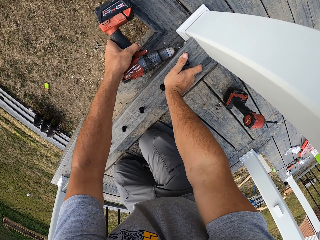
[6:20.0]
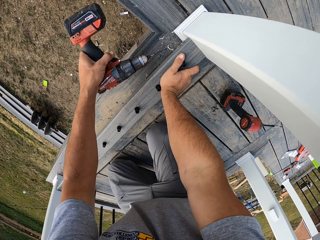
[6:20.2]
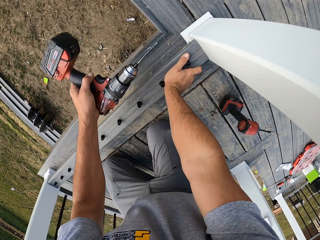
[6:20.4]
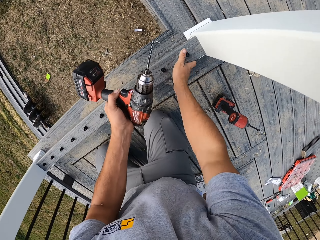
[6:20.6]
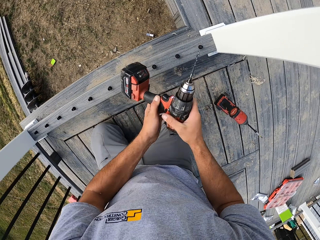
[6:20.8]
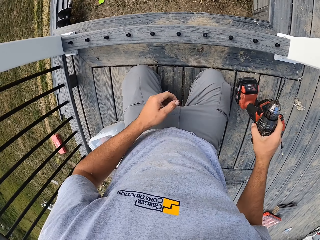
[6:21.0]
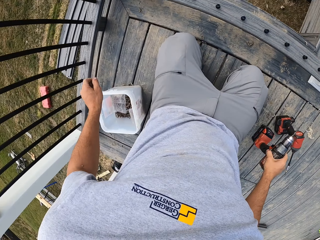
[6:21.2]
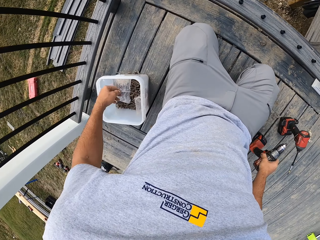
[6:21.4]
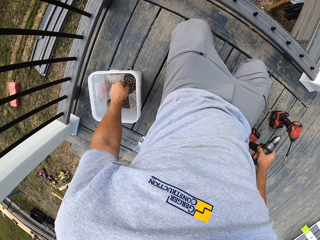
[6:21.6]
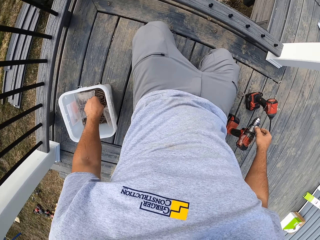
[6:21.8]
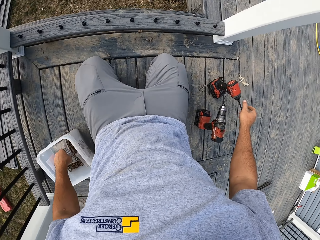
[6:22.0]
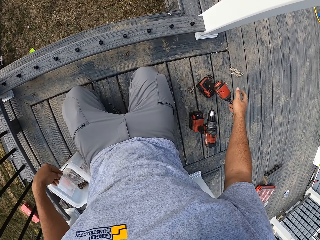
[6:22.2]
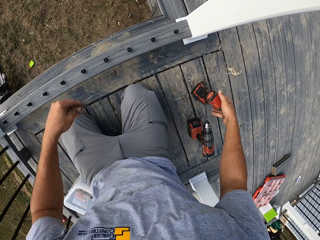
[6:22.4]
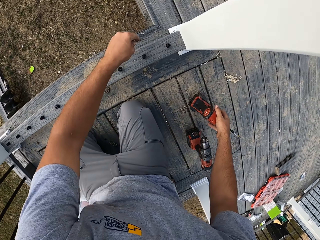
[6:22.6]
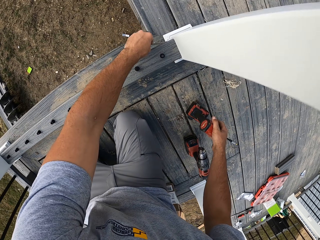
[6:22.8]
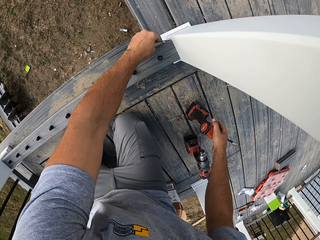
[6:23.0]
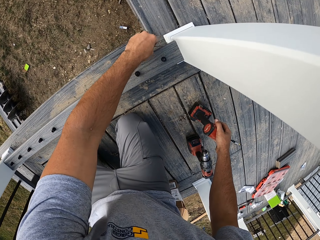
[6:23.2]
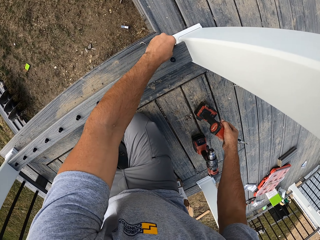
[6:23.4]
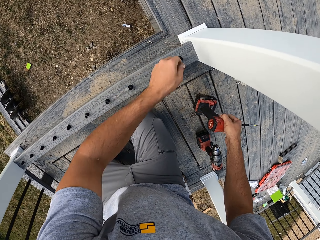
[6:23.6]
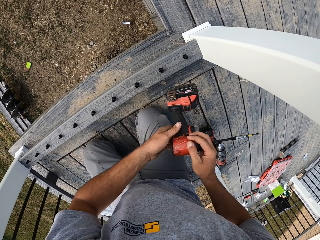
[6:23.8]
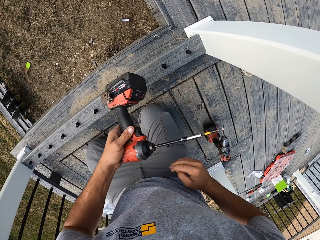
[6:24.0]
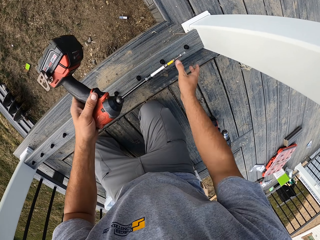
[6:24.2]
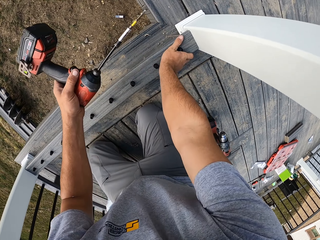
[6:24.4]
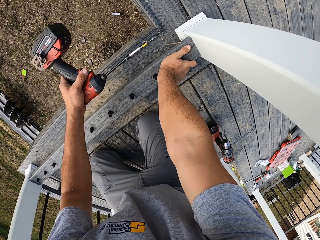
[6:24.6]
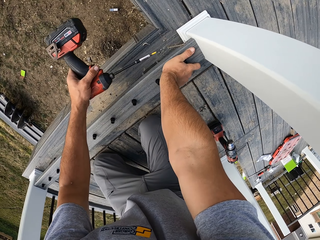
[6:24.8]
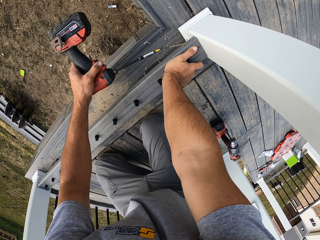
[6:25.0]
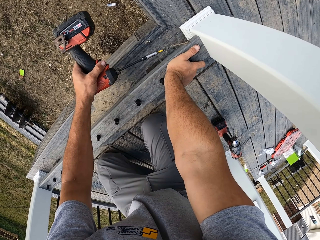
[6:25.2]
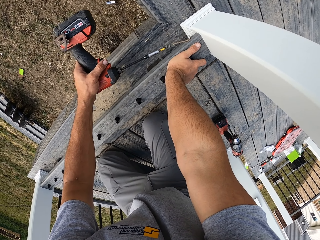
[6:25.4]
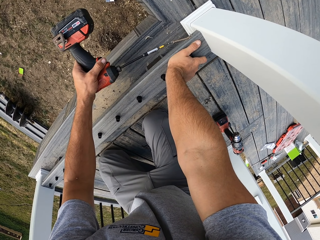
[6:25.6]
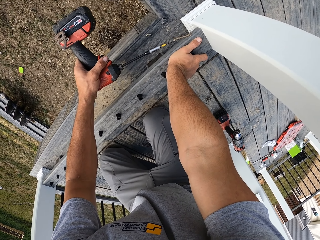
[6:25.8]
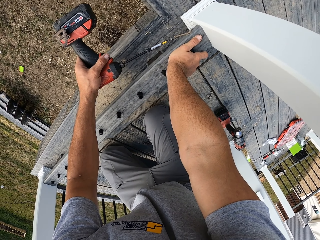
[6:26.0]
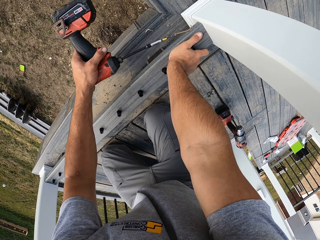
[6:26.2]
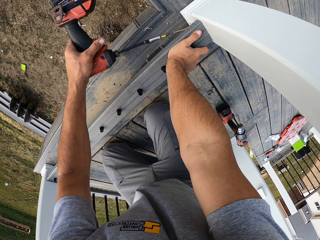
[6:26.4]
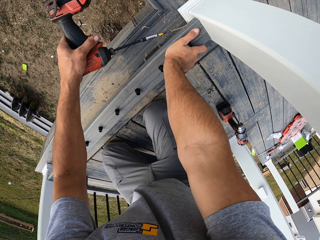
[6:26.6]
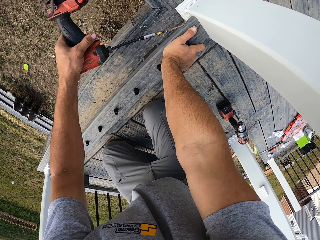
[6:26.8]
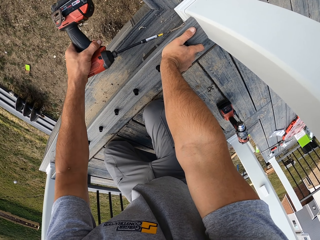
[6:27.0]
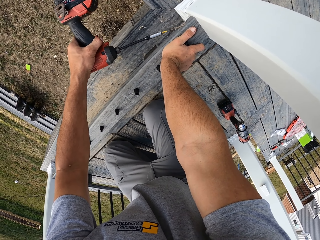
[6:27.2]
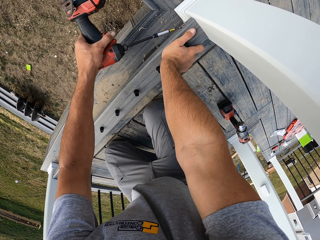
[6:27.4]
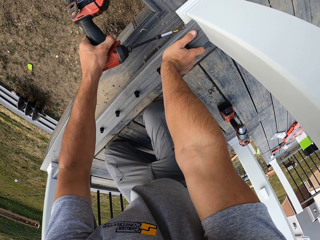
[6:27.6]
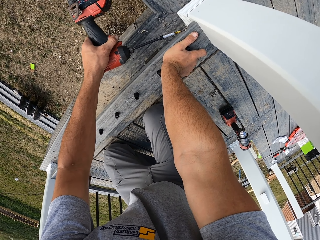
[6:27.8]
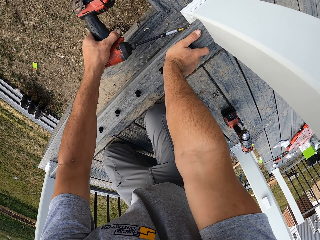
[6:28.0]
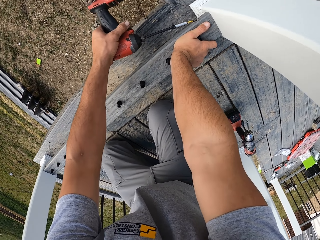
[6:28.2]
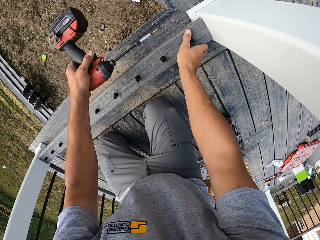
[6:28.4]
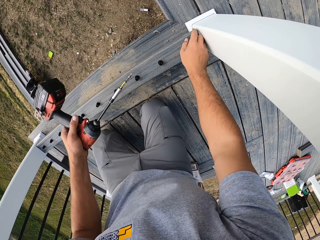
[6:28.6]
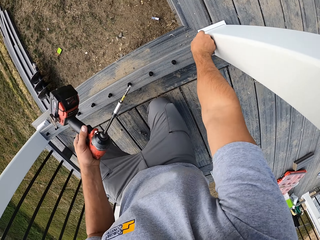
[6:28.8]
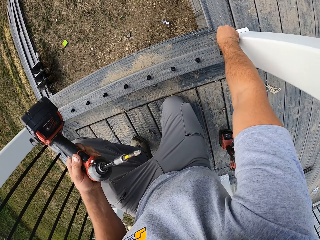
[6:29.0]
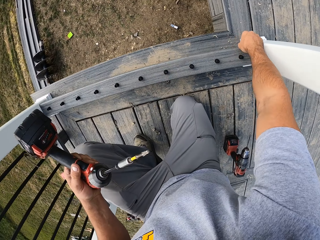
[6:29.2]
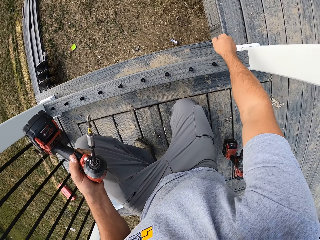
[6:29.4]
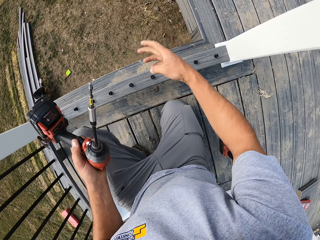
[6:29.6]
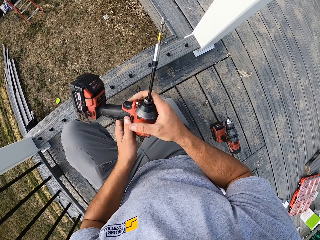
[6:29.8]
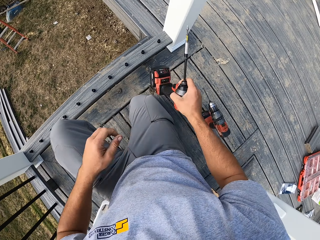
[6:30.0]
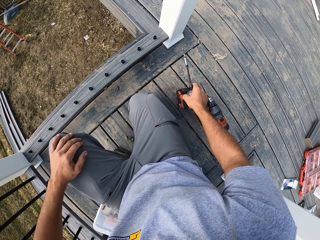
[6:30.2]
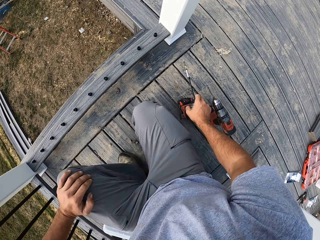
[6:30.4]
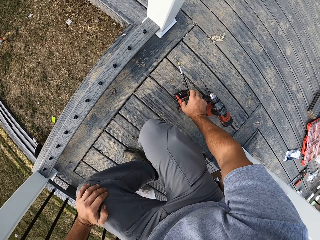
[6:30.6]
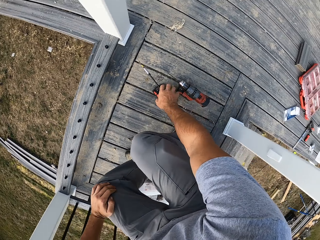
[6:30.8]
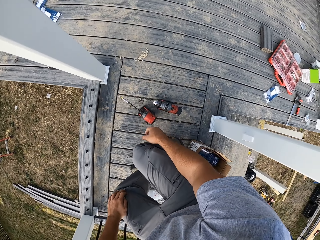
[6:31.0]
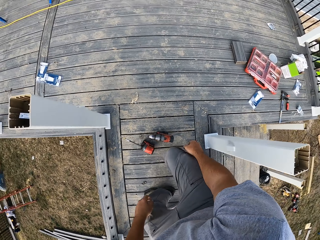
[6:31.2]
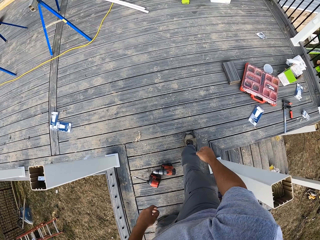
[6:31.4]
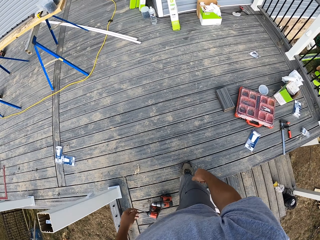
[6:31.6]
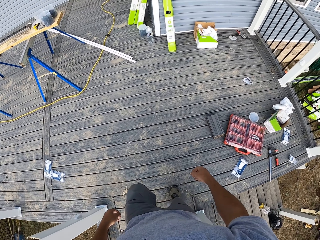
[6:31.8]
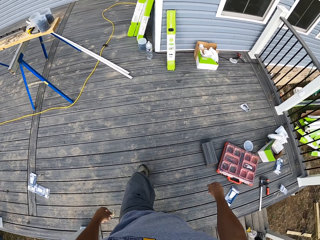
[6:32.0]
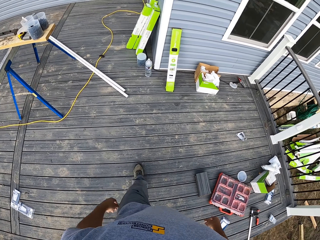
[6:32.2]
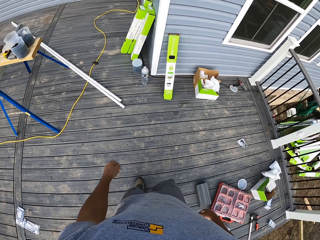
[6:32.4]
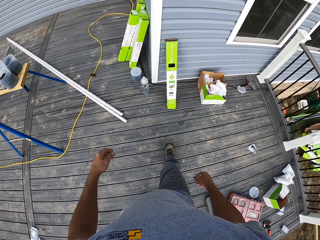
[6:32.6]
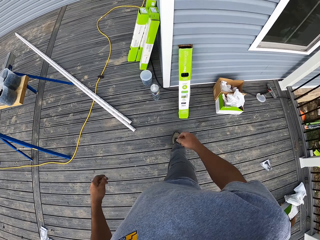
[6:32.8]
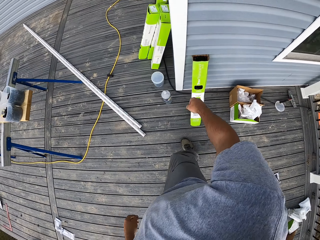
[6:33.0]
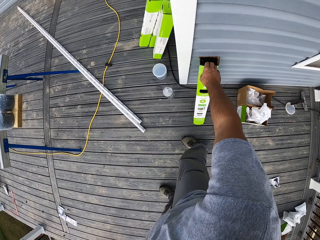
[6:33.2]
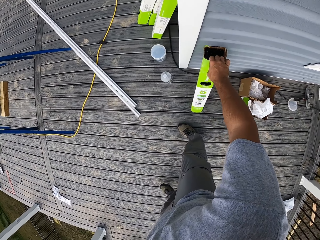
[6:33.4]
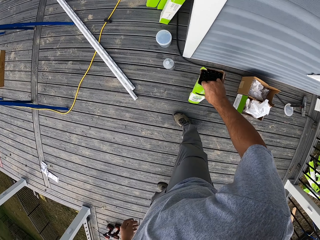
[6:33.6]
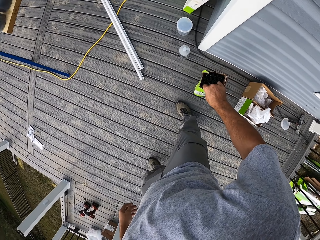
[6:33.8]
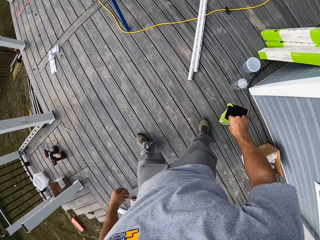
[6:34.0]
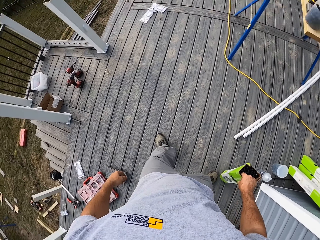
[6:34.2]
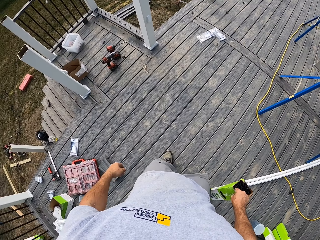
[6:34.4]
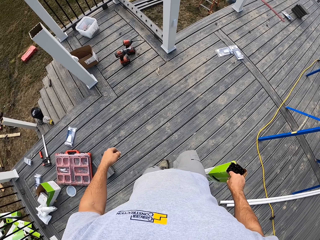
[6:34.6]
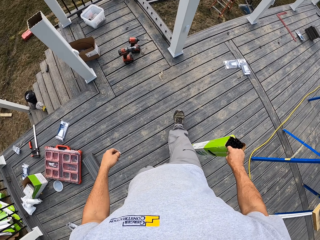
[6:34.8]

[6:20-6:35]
The camera wearer puts down the drill. He picks a screw from a tin with his left hand. He places the screw on a piece of wood hole with his left hand. He picks a drill. He drills the screw in the wood. He adjusts the screw with his right hand. He exchanges the cordless drill to his right hand. He places the cordless drill on the floor with his right hand. He stands on the floor. He walks around the veranda. He picks a chrome pipes box with his right hand. He turns around the veranda.

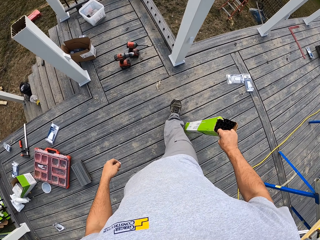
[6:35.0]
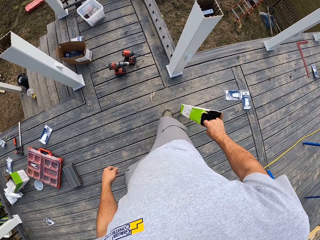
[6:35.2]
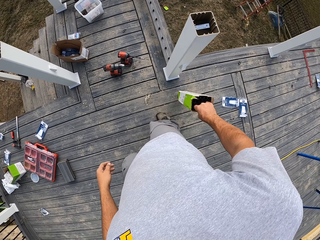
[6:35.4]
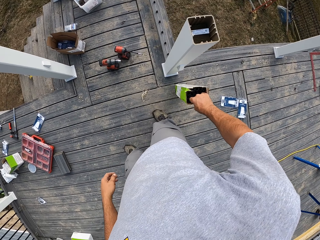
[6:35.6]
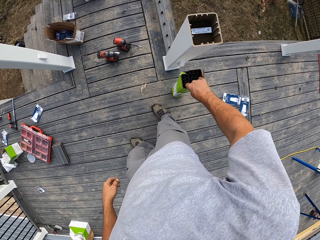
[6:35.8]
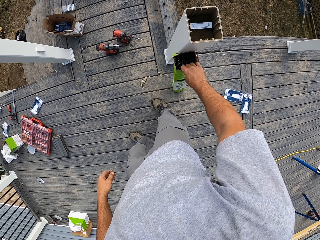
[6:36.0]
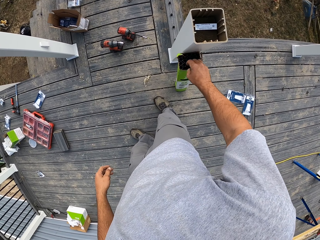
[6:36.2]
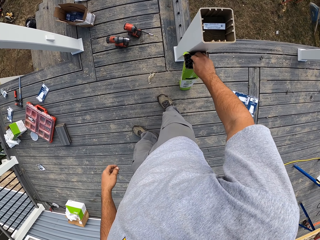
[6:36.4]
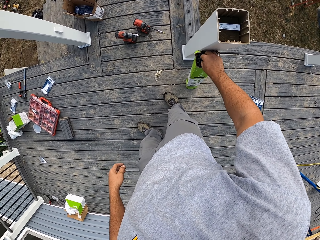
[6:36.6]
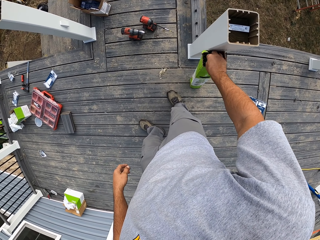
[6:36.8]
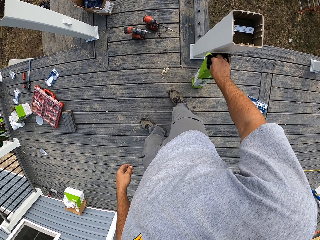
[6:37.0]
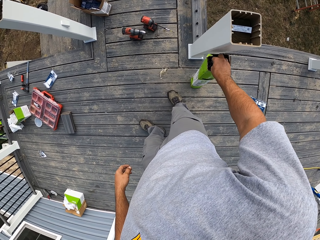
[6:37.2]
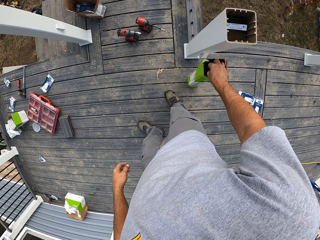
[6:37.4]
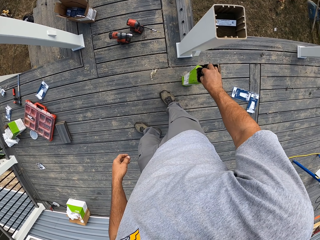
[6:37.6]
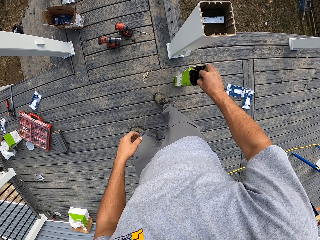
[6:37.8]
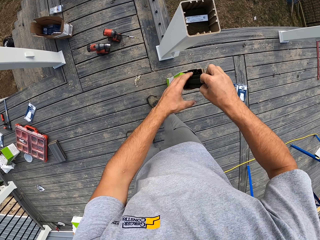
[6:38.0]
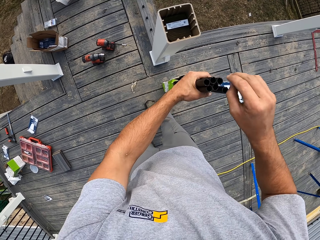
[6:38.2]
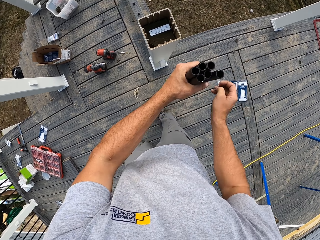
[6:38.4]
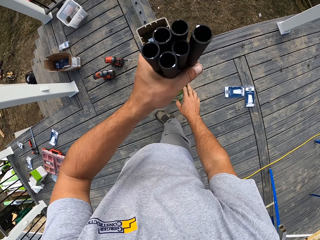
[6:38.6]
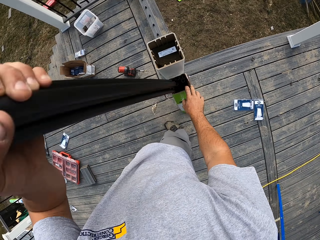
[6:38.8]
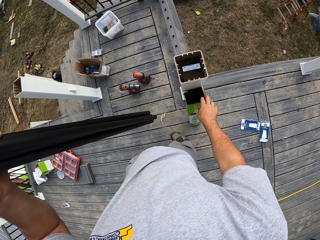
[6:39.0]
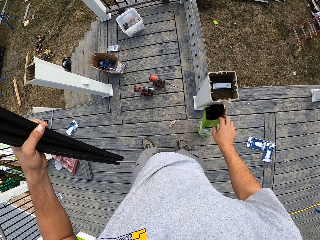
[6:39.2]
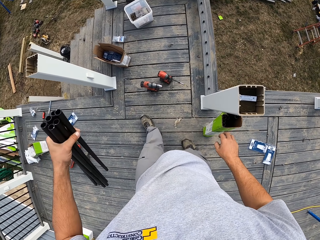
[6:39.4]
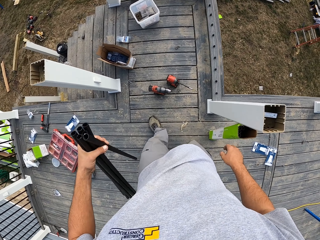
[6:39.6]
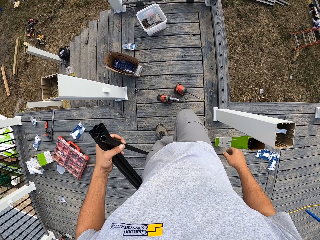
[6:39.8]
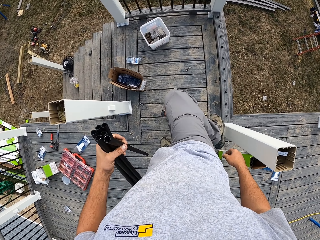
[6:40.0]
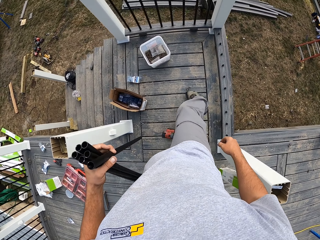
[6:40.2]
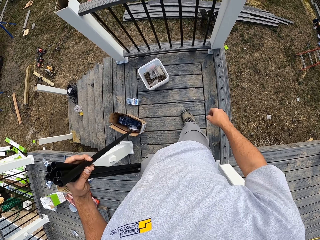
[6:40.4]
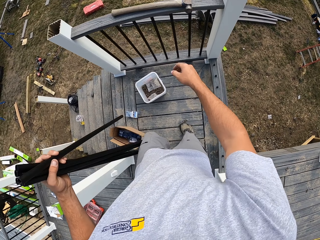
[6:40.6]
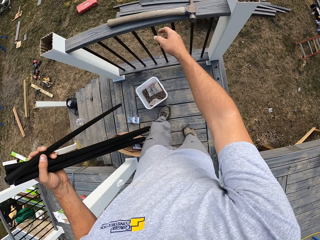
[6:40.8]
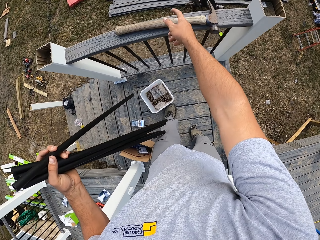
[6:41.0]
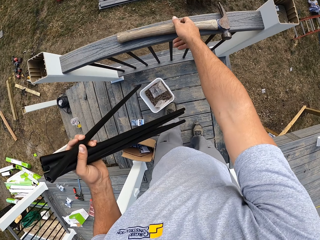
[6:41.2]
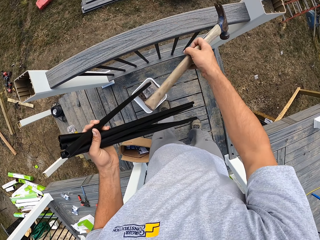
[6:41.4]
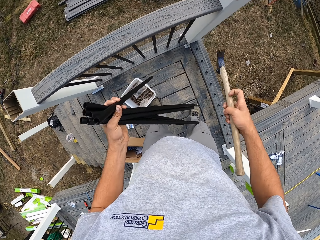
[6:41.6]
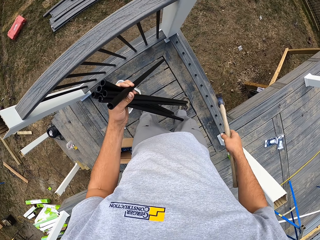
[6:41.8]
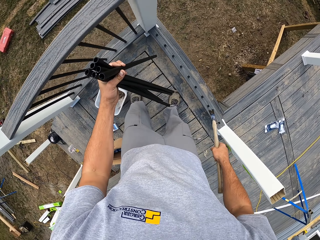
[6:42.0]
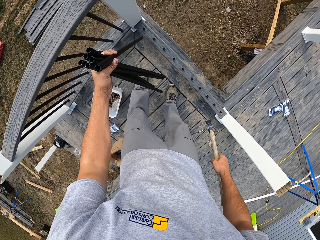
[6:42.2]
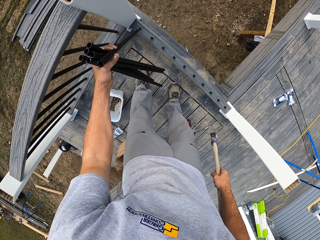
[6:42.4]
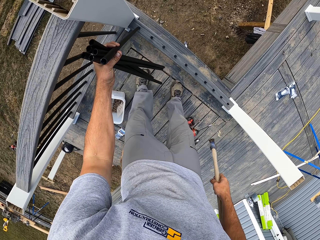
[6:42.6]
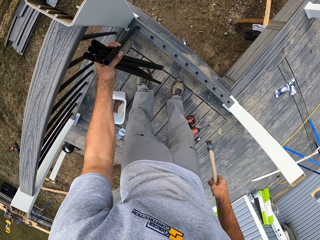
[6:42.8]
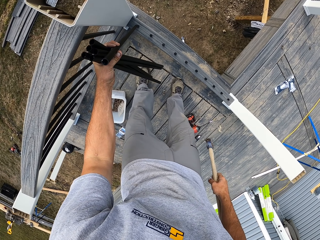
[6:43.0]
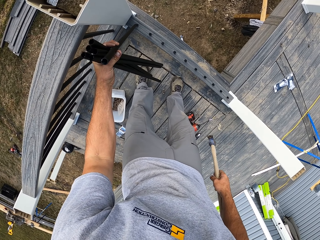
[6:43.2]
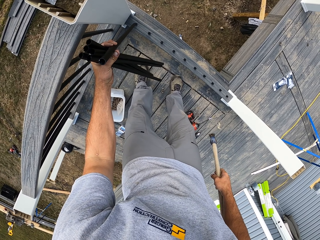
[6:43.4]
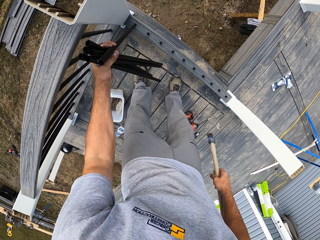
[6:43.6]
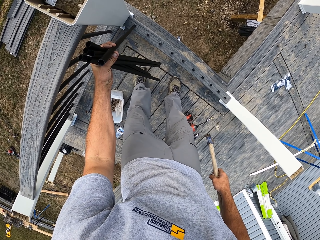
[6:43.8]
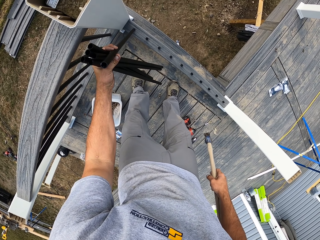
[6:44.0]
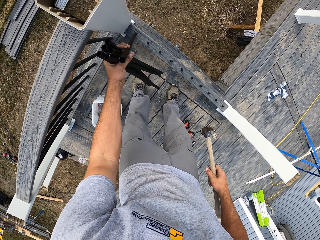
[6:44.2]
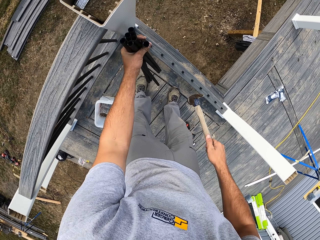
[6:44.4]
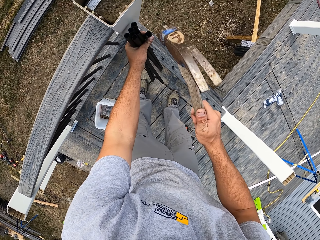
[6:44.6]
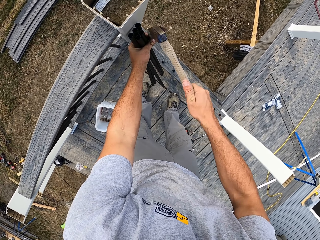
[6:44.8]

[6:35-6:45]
The camera wearer walks around. They place the chrome pipe box on a pillar against the rail with the left hand. They remove chrome pipes from the box. They walk around the veranda. They pick a hammer from a wood frame with the right hand. They place the chrome pipes on the wood with the left hand.
